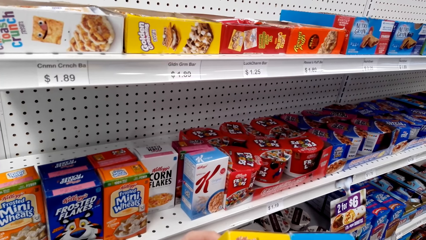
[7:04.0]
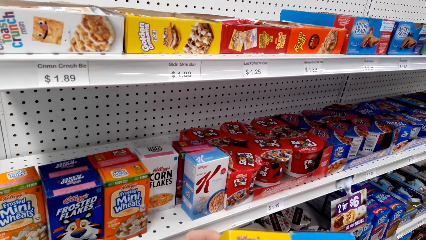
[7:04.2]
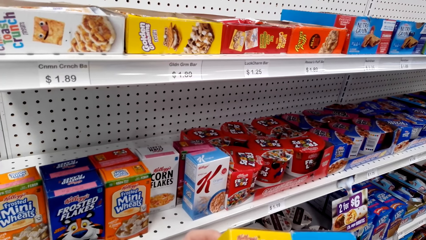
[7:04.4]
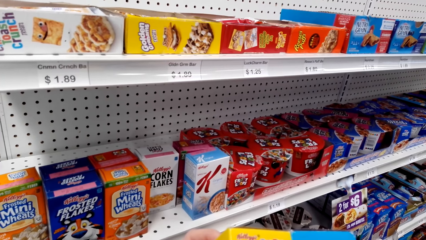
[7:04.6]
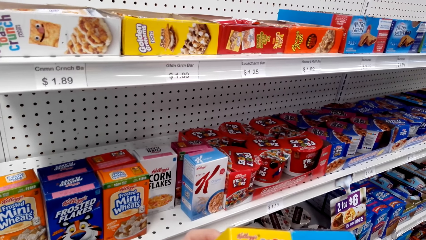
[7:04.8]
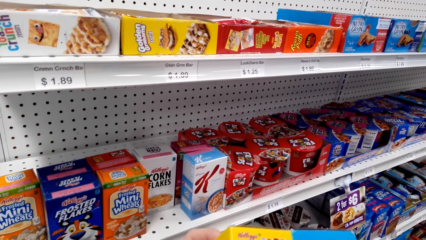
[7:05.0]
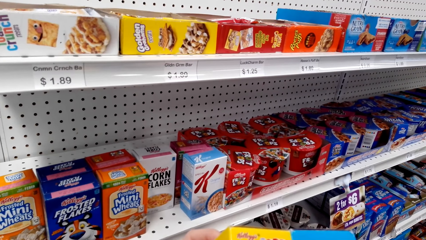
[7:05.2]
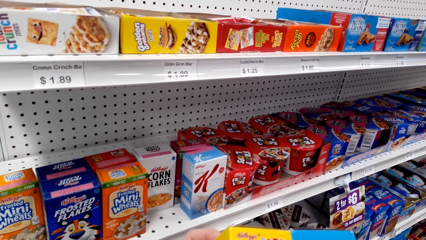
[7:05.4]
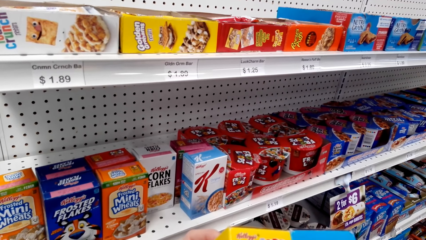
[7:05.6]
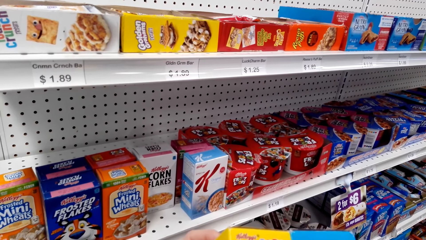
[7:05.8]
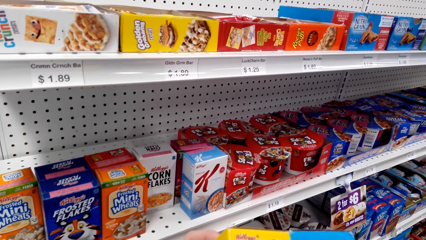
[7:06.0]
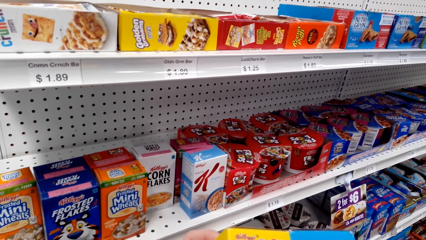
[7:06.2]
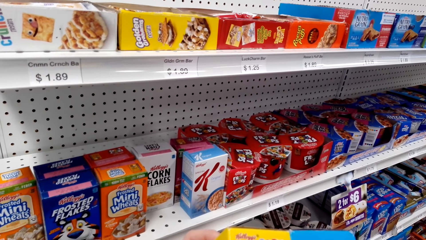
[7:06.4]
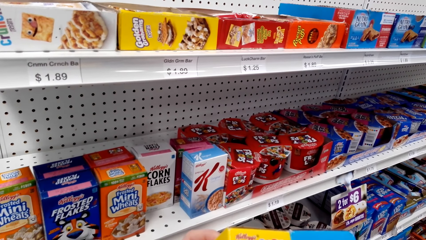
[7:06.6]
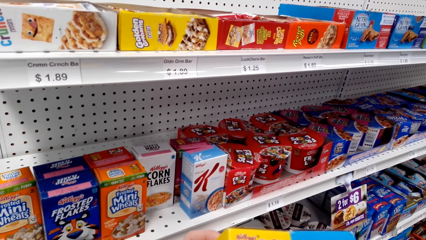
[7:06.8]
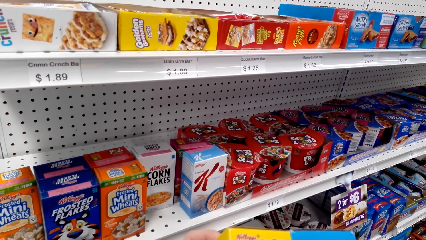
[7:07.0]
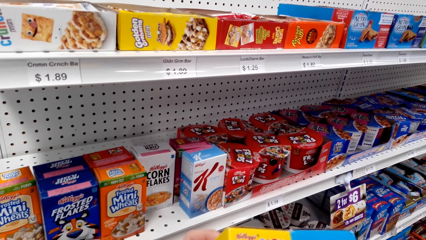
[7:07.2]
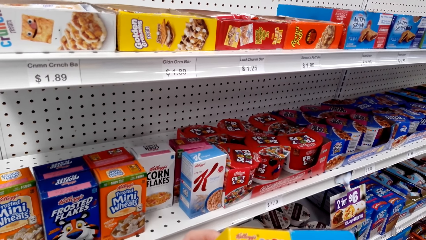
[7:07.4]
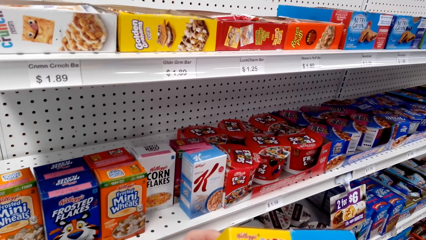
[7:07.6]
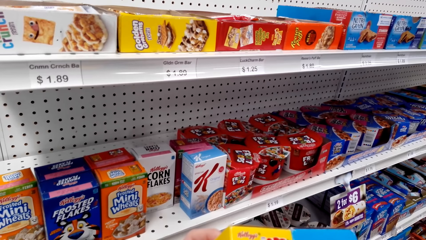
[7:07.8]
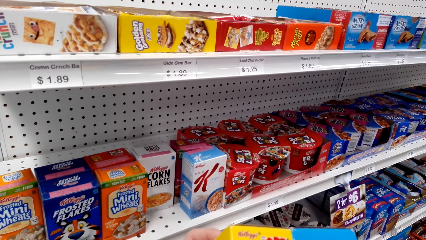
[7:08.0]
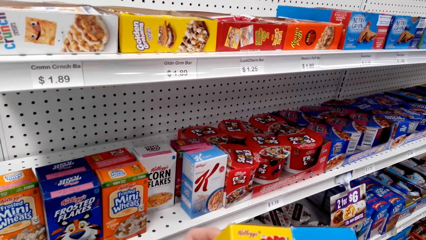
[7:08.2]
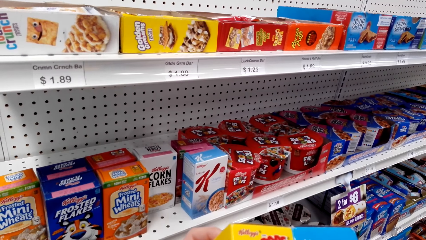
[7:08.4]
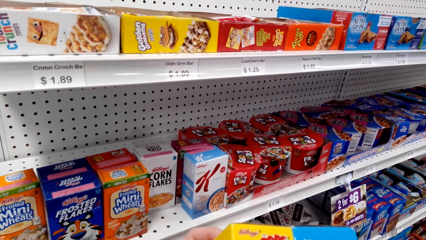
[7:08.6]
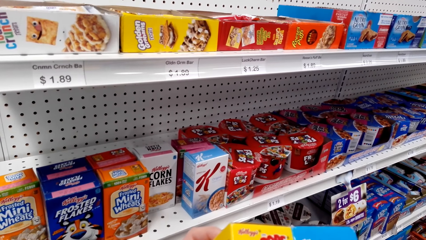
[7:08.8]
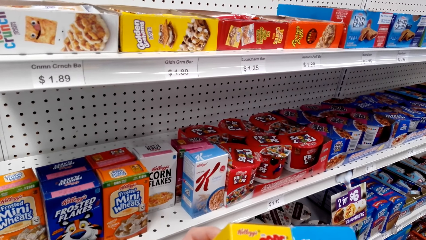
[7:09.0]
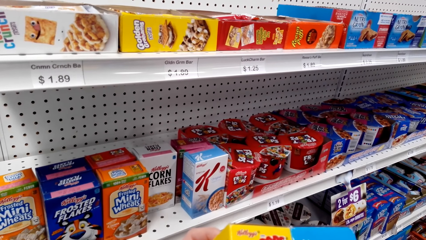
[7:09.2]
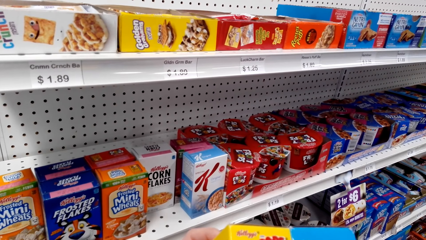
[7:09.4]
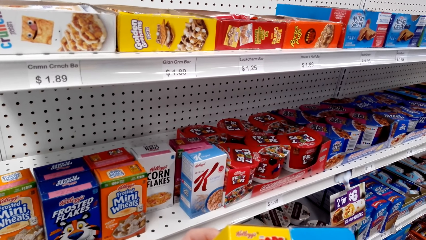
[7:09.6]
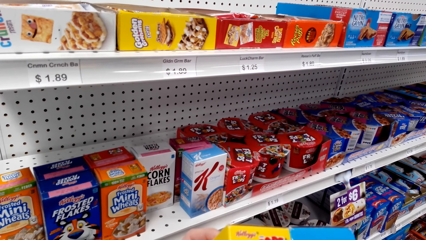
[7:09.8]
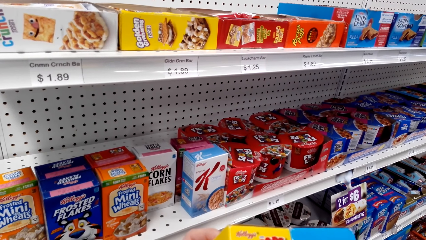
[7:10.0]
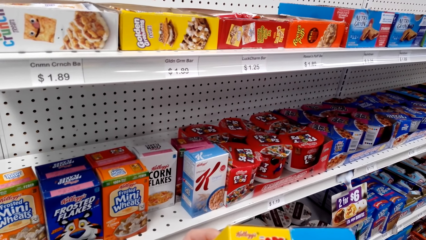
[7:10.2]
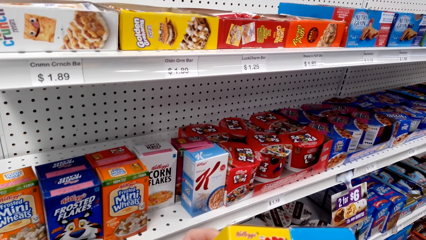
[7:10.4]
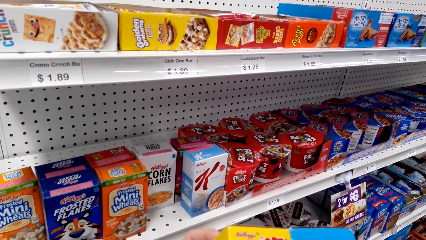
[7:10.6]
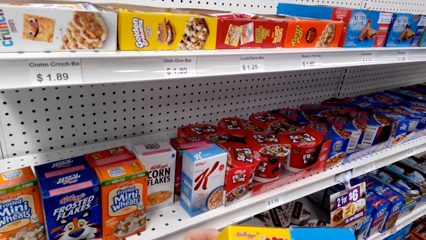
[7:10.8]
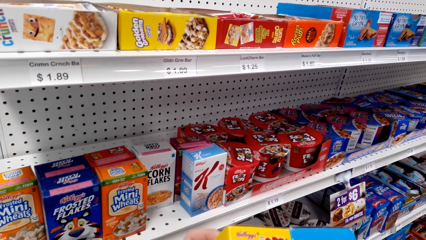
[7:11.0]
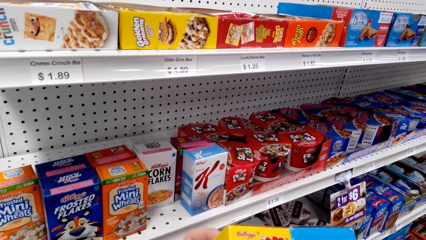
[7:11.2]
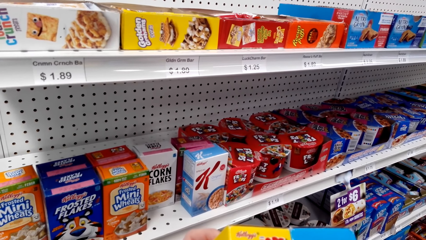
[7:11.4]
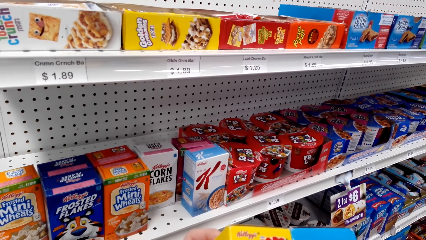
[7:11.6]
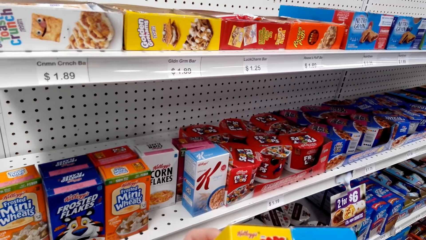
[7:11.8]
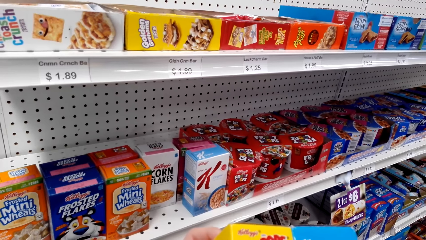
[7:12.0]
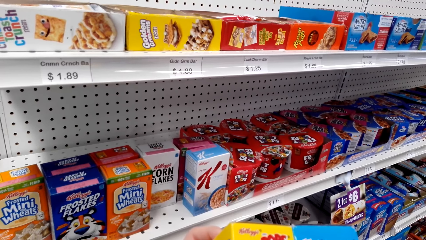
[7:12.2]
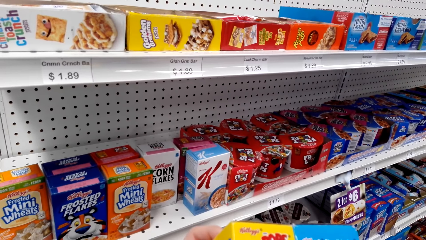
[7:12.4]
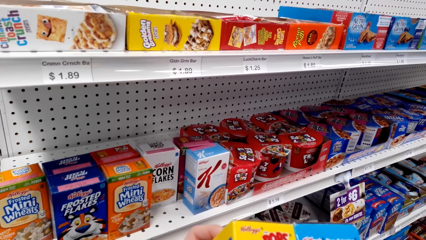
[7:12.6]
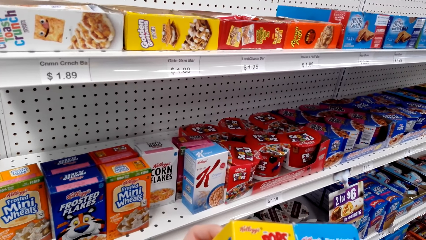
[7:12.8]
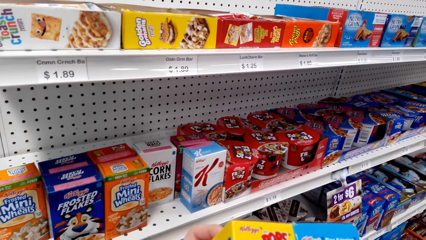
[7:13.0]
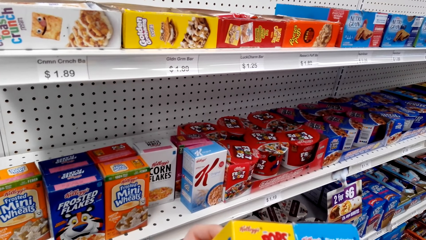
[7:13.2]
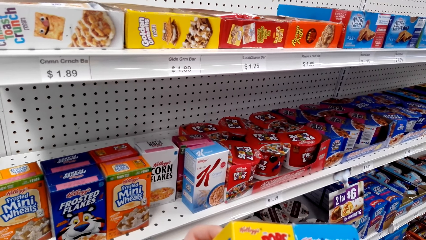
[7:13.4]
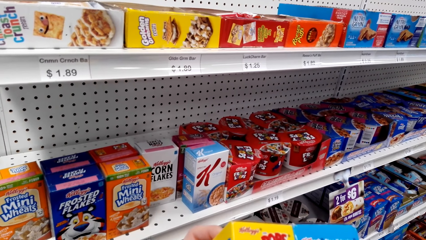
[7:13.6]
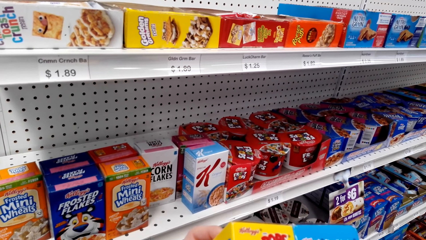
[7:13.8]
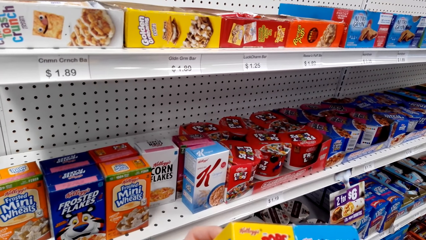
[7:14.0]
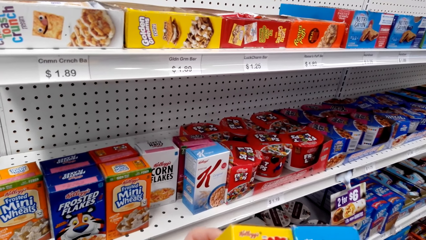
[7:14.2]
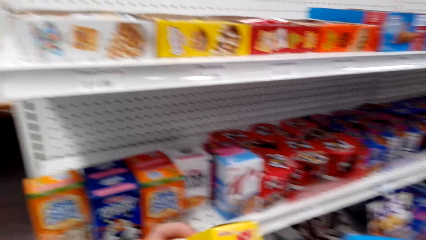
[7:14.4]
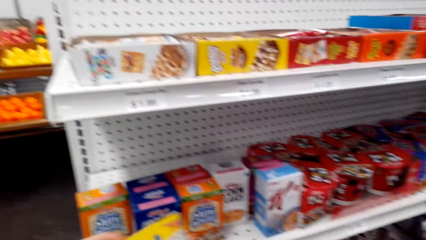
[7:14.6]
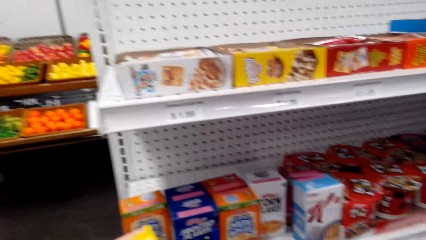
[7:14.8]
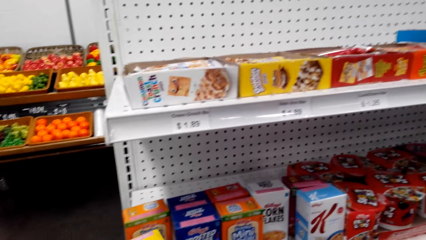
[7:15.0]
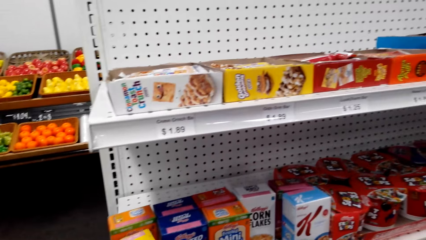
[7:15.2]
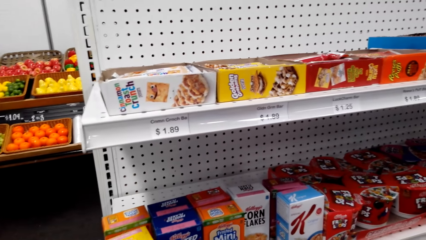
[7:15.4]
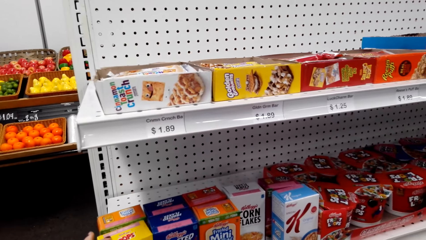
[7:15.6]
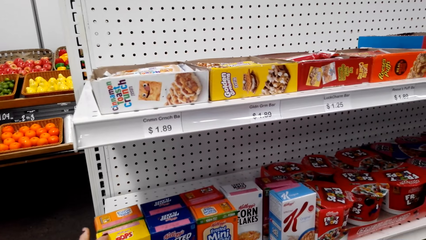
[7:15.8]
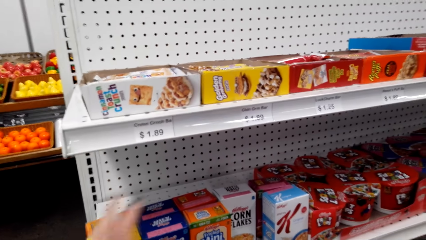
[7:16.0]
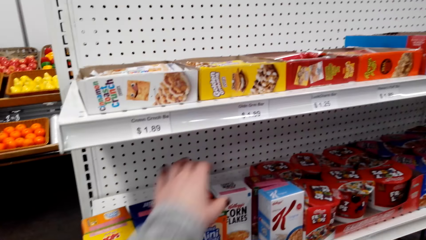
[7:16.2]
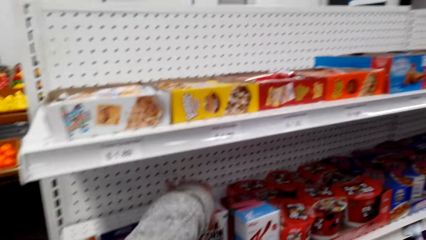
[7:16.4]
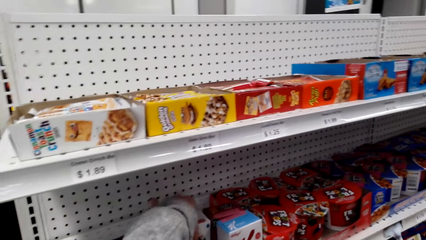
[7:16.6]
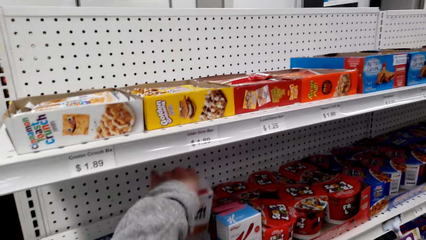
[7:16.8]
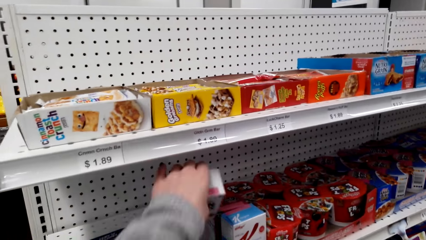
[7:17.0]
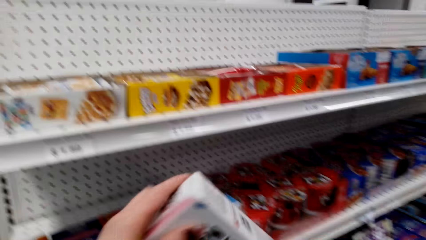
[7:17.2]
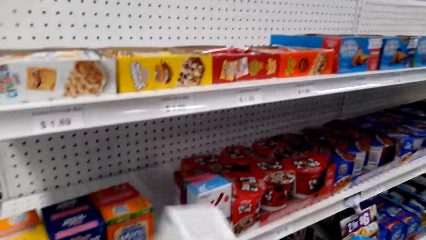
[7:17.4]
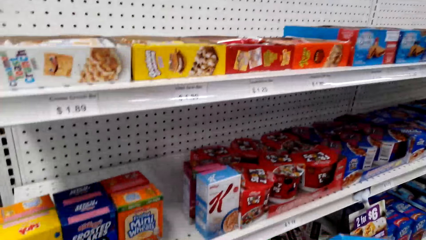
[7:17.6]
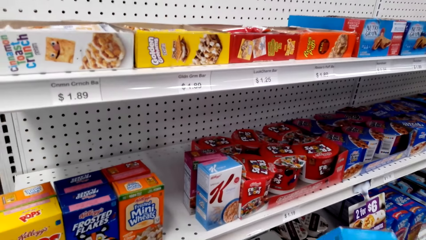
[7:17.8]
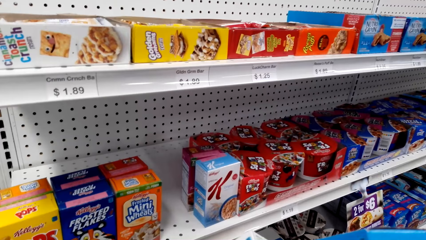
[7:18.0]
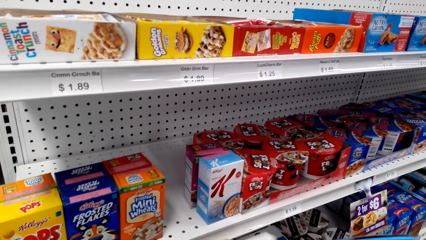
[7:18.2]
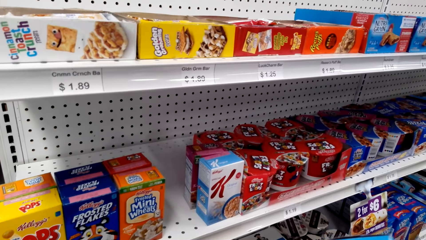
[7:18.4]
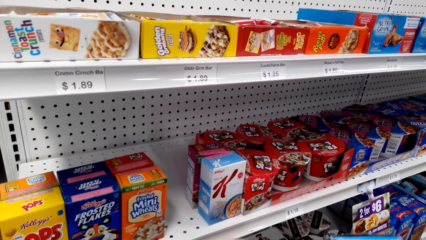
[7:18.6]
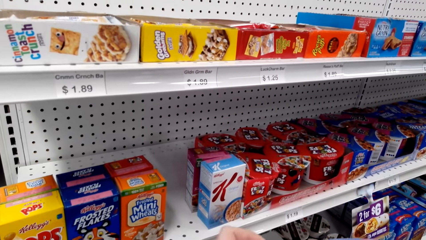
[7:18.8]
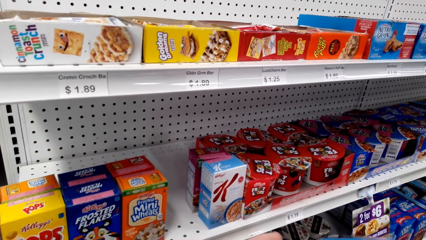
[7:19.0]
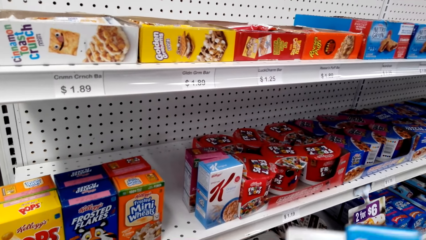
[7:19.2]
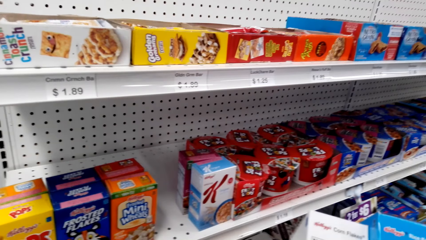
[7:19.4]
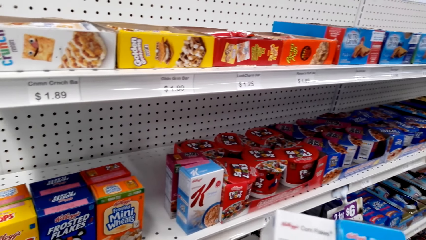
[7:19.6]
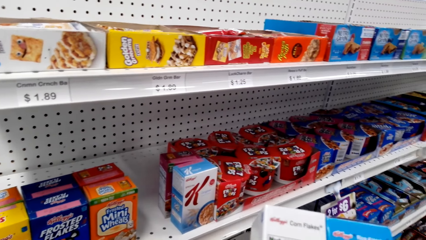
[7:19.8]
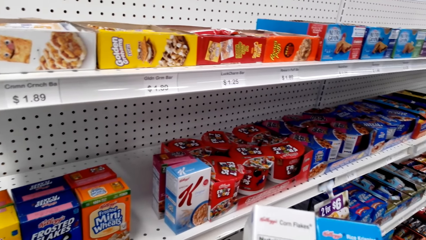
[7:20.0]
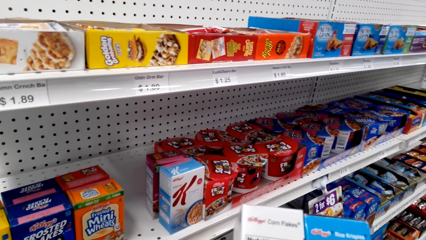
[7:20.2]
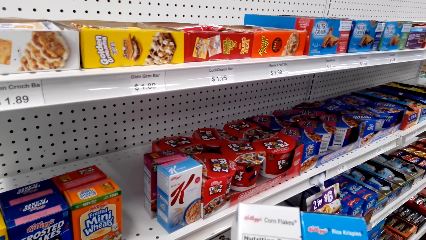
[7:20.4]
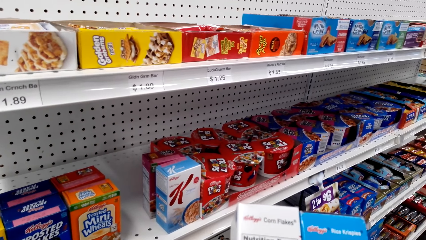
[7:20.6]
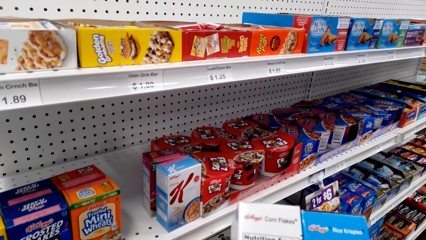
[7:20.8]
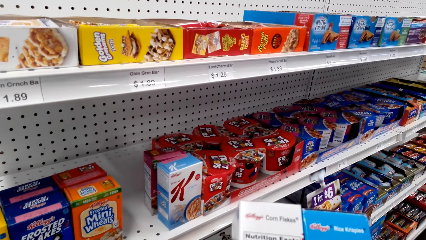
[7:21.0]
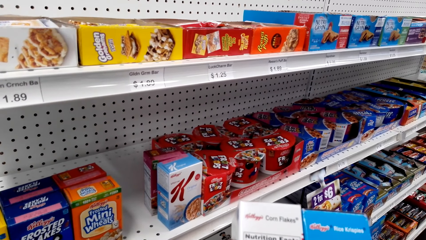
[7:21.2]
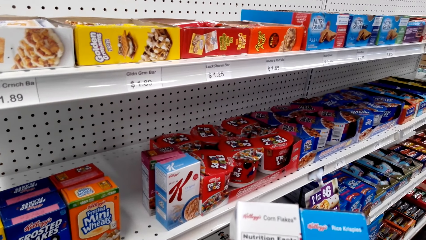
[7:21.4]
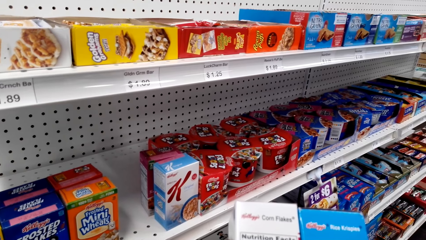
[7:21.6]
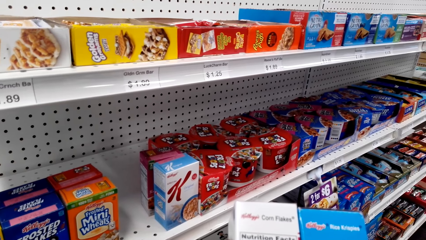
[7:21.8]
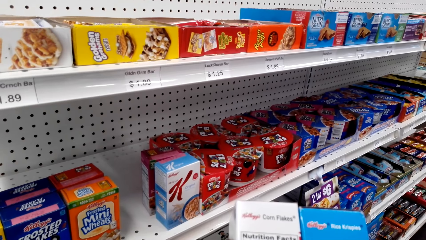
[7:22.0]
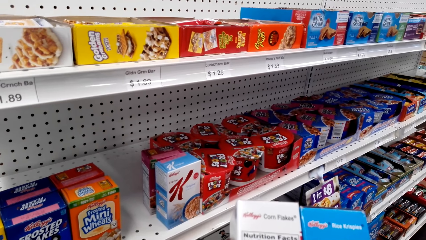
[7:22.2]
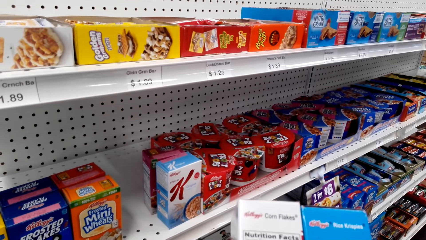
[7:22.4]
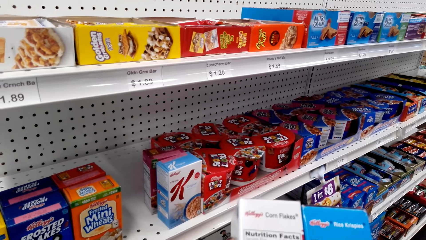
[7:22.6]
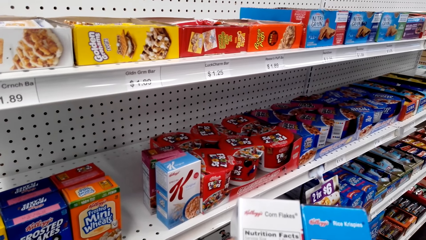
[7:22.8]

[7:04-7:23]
The camera wearer puts packs of flakes on the shelf. They pick a pack of corn flakes on the shelf. They look at the packs.
